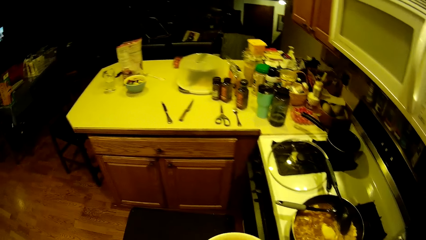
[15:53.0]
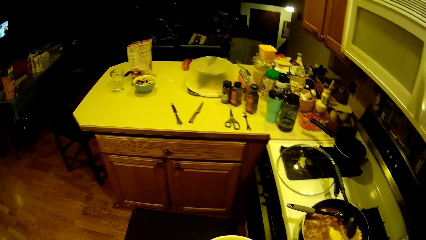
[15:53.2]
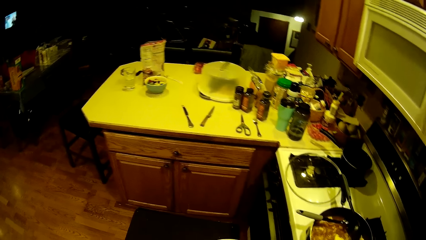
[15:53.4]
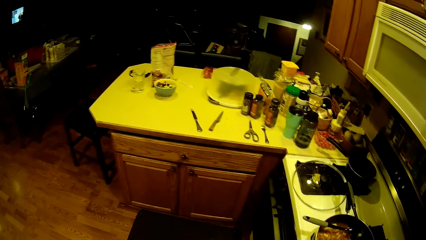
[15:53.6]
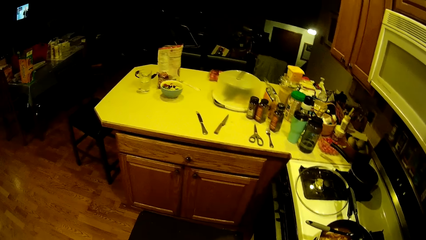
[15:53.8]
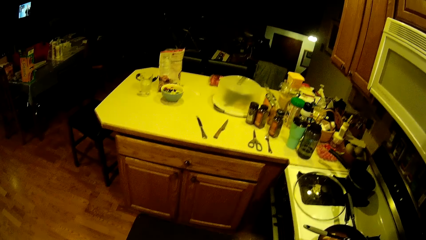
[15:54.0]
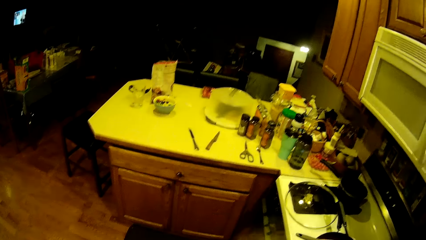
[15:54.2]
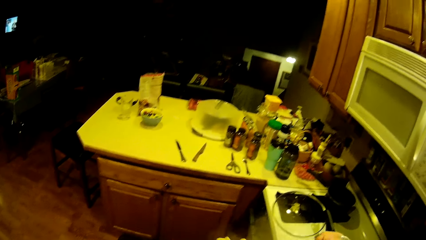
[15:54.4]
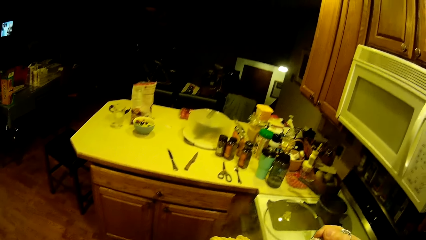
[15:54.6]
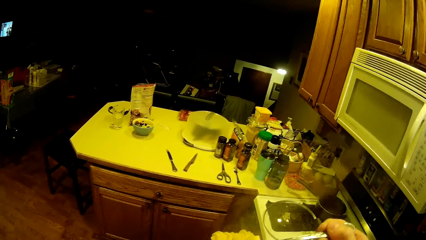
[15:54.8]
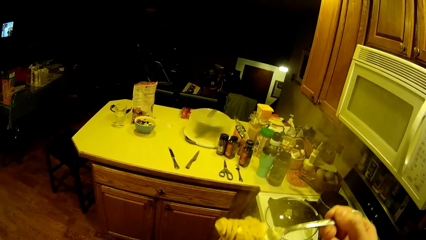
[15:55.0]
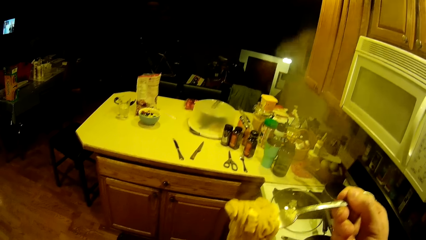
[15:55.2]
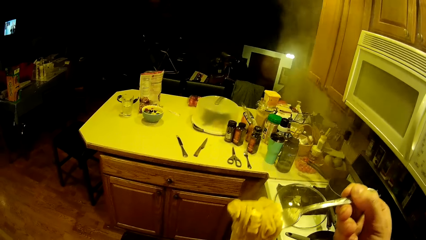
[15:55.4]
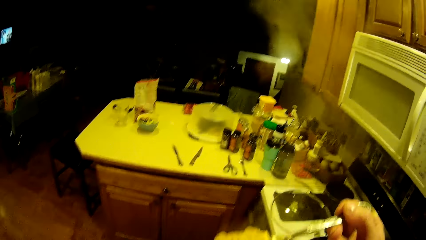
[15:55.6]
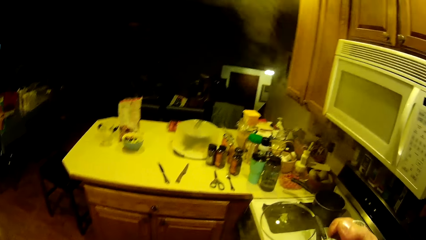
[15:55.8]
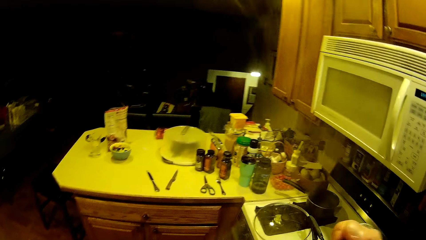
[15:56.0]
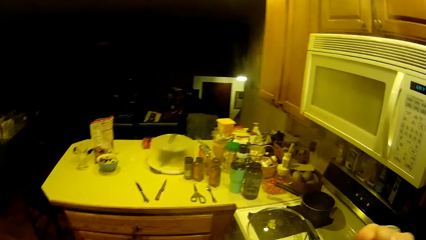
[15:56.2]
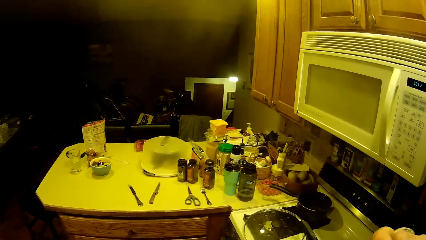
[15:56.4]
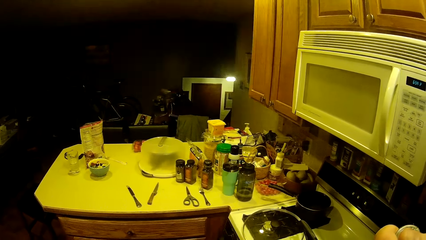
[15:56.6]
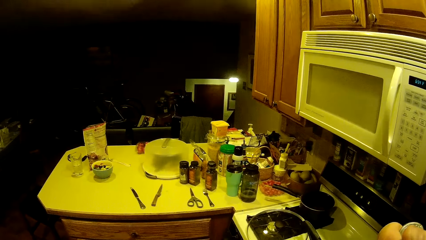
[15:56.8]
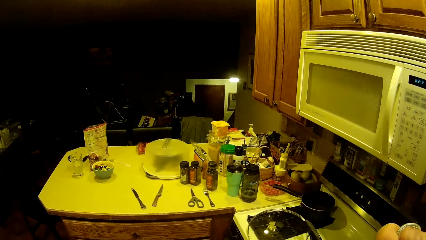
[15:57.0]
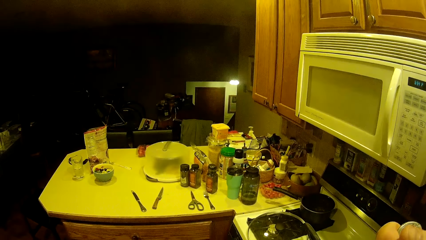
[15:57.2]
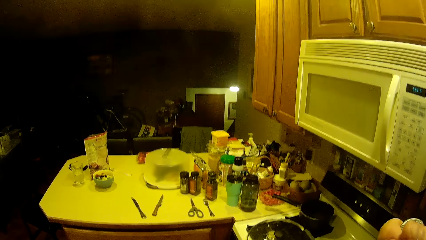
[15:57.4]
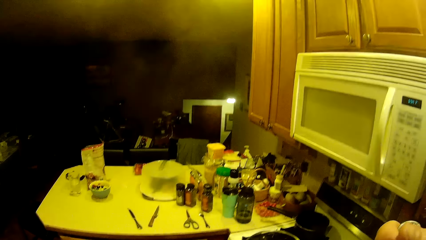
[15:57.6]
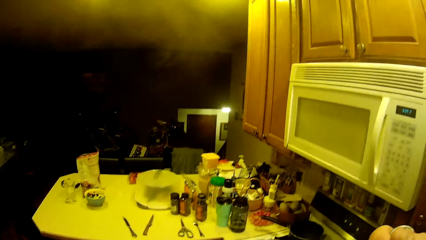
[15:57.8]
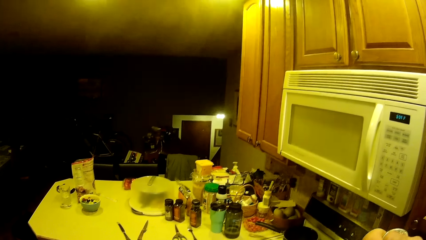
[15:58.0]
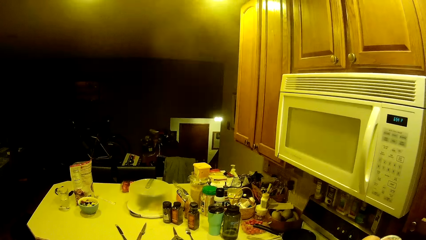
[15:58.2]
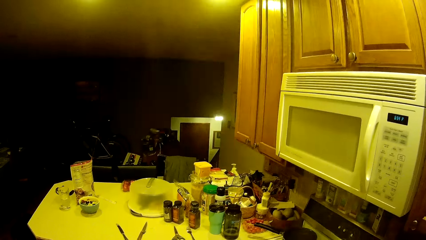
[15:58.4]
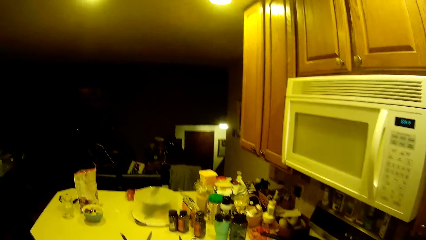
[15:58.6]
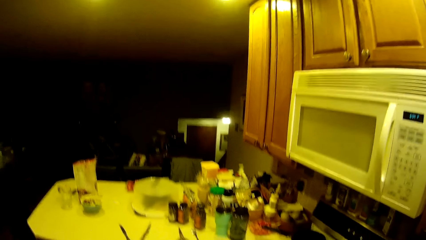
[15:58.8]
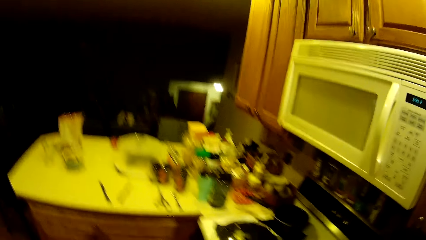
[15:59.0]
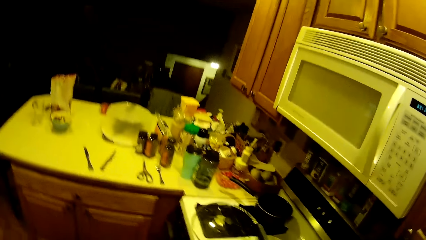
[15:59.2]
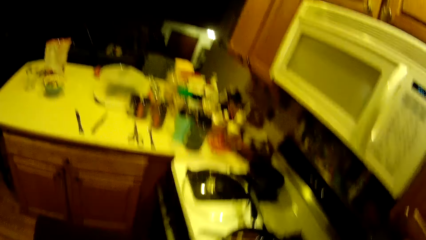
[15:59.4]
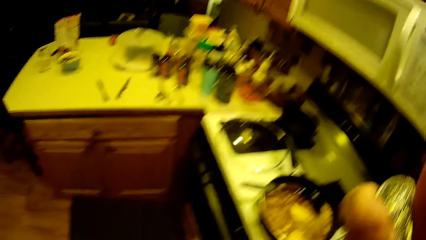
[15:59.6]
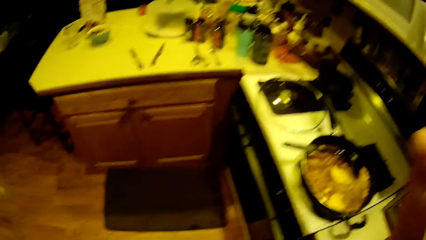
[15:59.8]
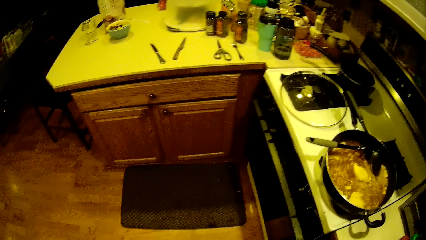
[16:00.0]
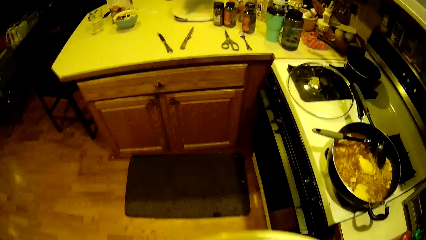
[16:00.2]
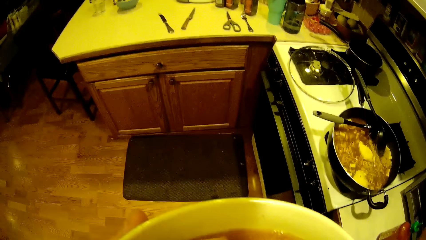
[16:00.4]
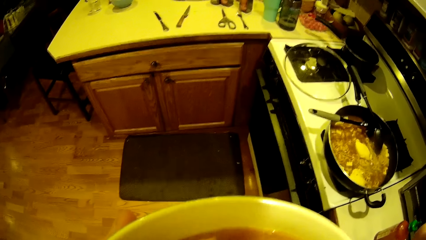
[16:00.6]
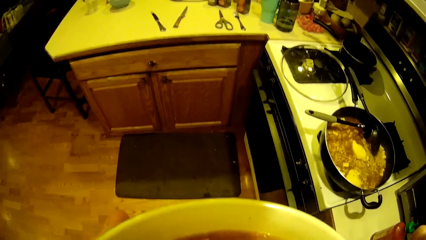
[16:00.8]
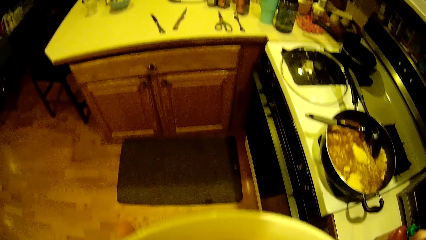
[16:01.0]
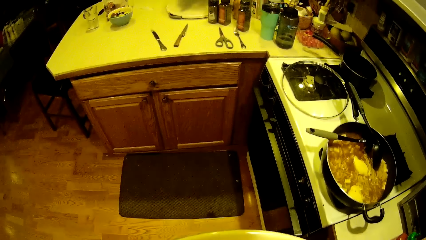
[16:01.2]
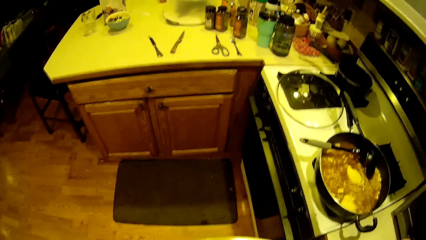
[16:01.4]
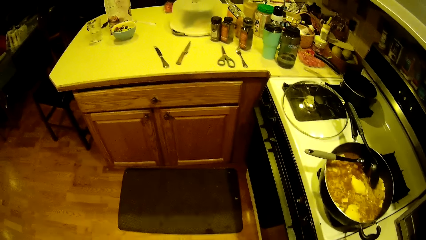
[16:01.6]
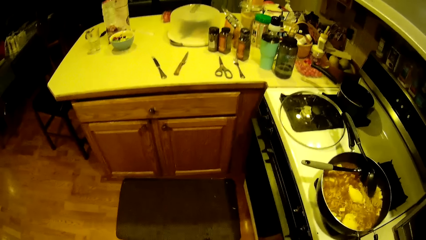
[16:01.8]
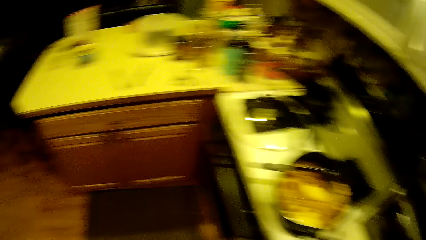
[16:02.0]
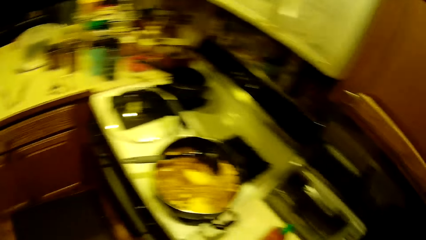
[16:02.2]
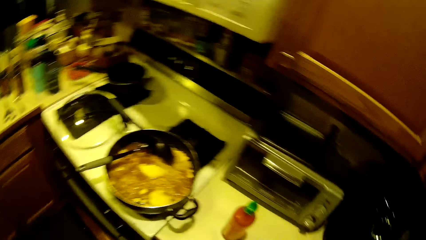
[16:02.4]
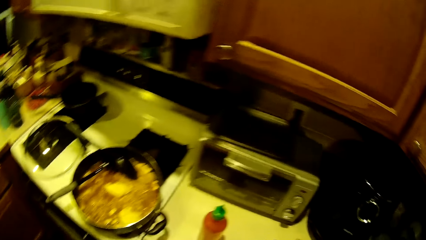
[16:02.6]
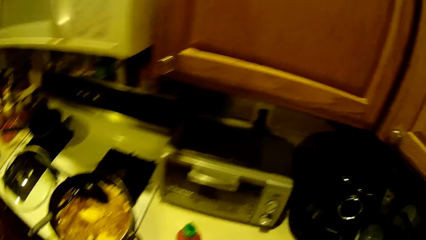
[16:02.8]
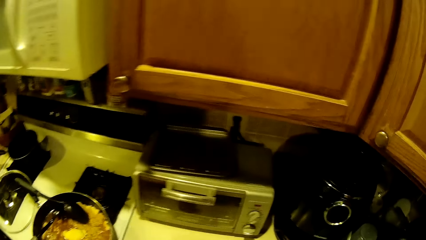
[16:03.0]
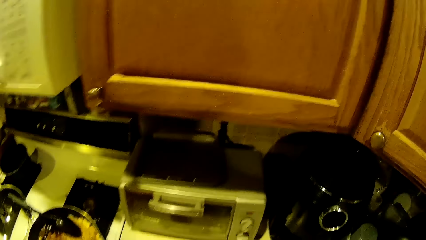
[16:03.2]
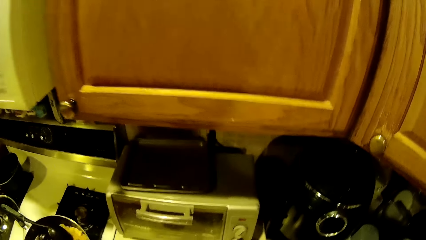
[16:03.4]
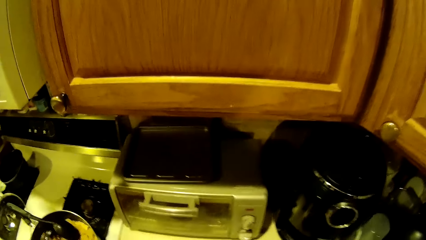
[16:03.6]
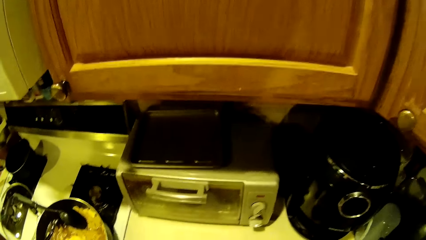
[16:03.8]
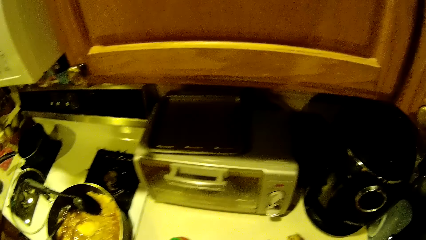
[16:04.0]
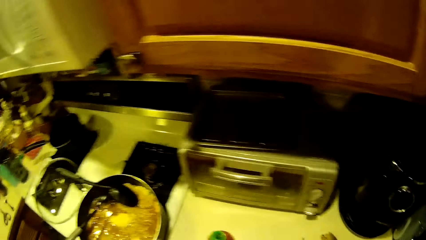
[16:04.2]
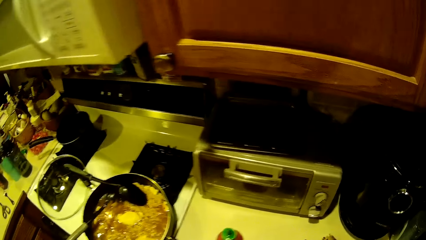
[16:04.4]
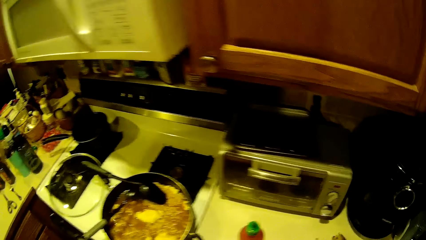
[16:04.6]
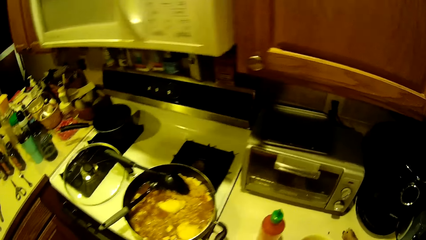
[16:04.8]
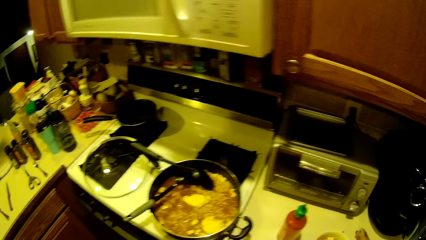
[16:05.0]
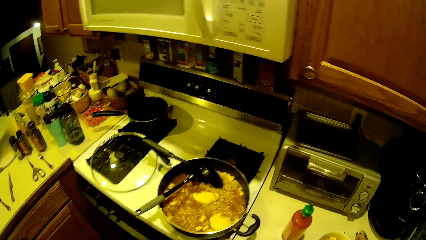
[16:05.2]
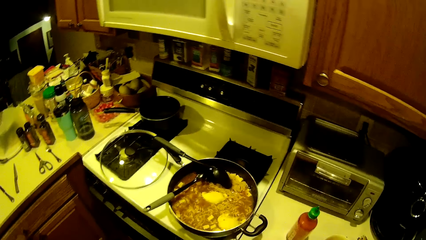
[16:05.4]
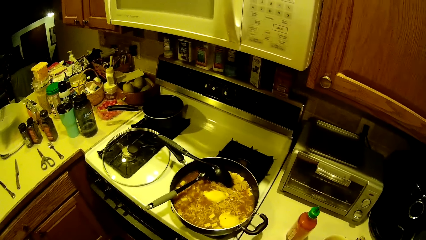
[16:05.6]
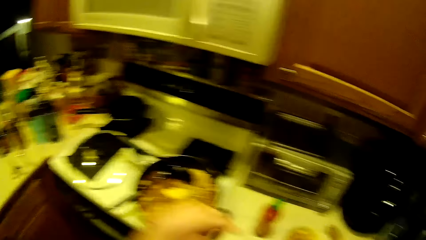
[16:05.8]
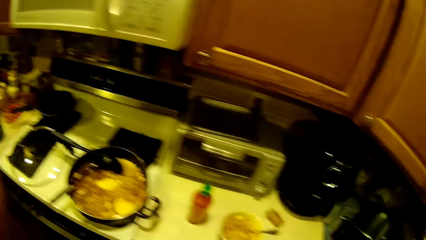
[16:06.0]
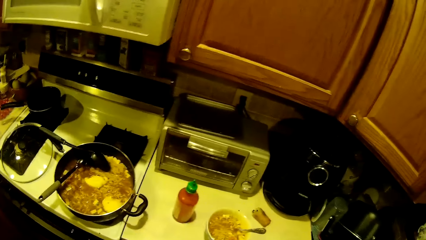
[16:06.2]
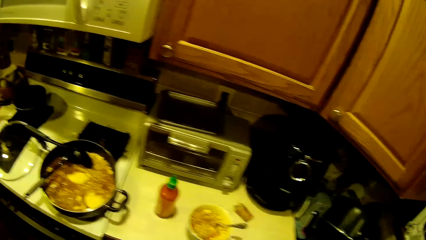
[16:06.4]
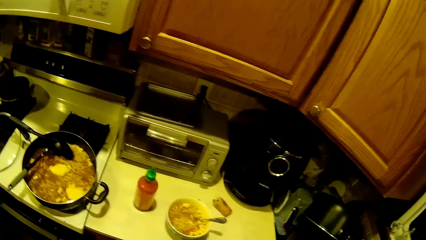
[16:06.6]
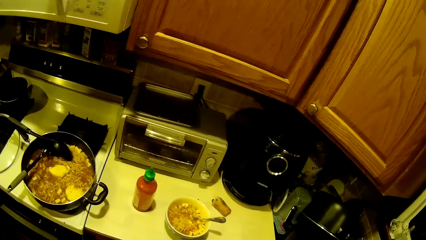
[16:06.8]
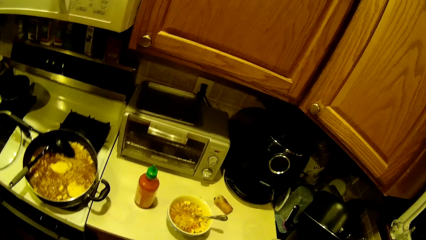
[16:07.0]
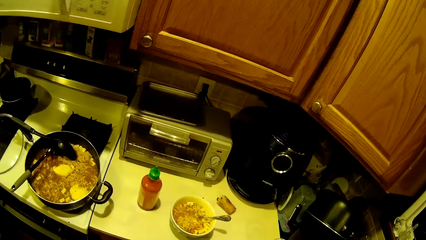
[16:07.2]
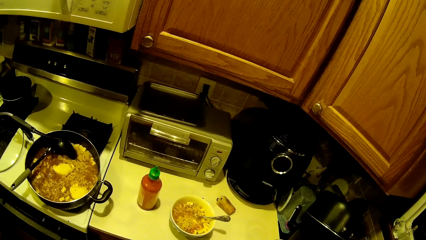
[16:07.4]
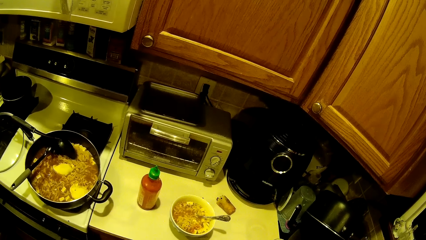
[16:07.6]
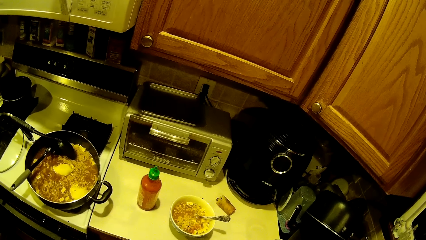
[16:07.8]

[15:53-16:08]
The camera wearer scoops noodles from the plate of noodles with the spoon in his right hand. He feeds himself noodles from the plate of noodles with the spoon in his right hand. He lifts the spoon with pasta. He places the plate of noodles on the kitchen counter top with his left hand.
